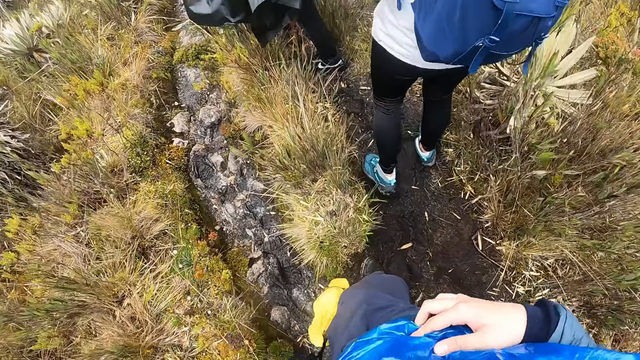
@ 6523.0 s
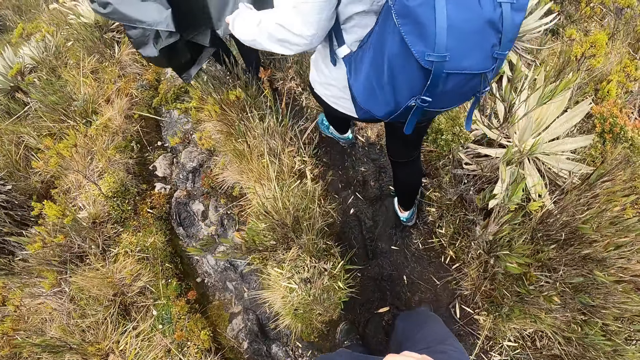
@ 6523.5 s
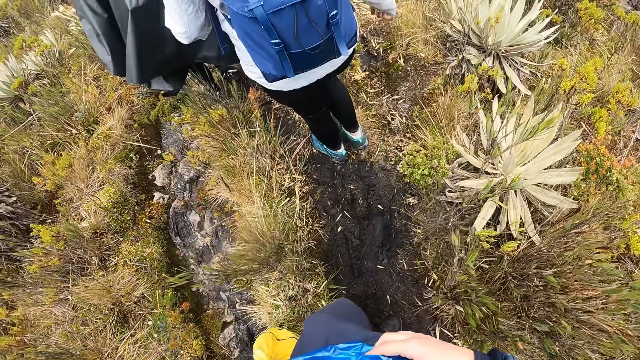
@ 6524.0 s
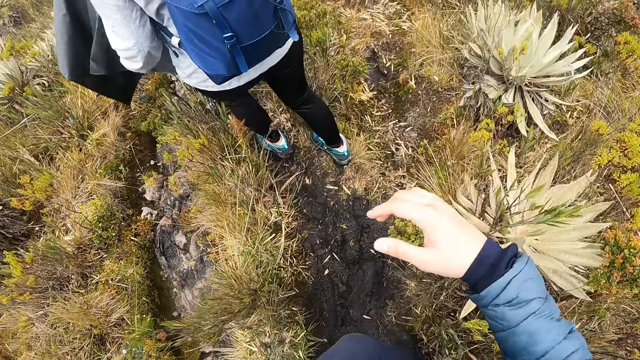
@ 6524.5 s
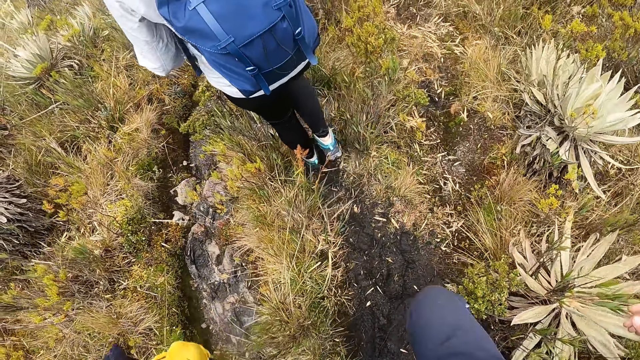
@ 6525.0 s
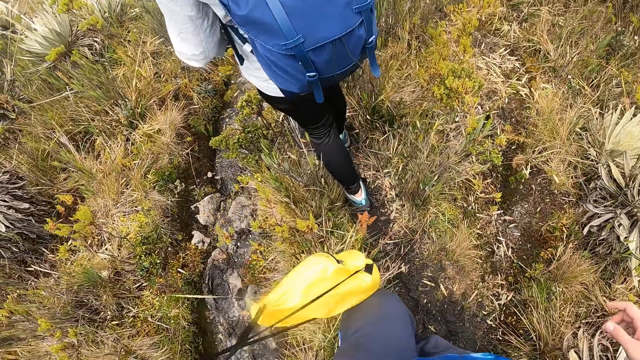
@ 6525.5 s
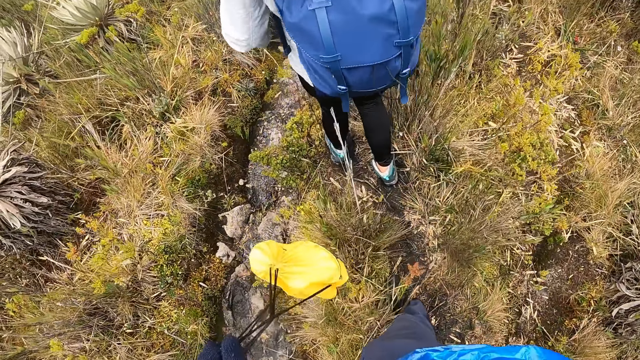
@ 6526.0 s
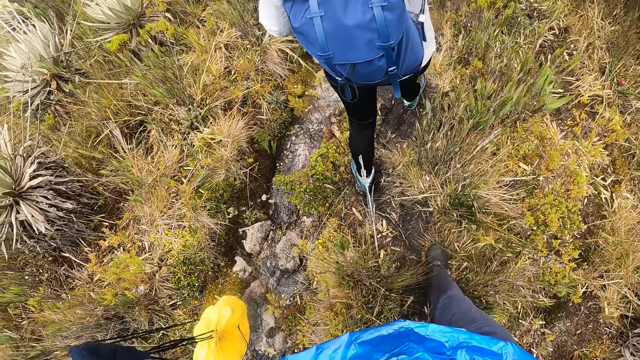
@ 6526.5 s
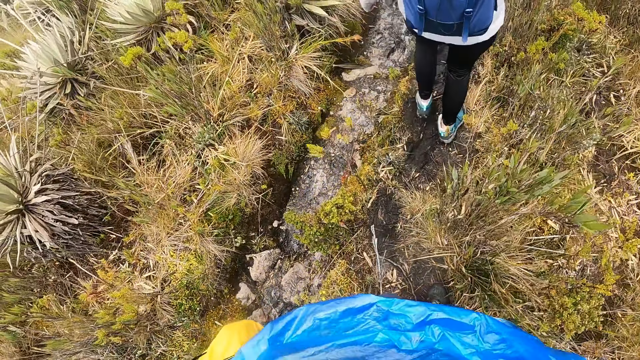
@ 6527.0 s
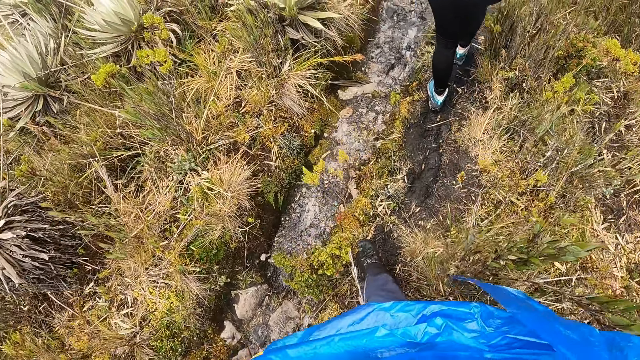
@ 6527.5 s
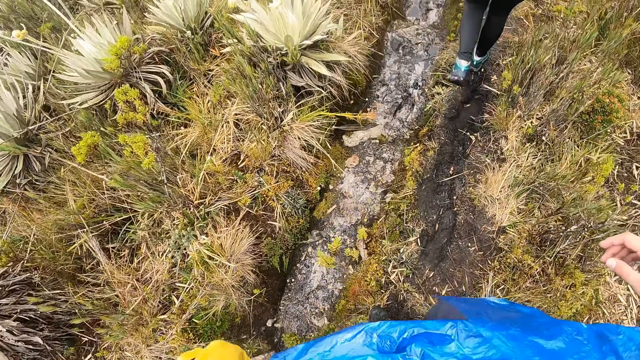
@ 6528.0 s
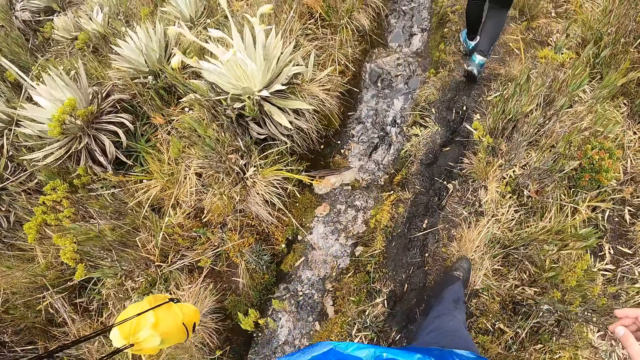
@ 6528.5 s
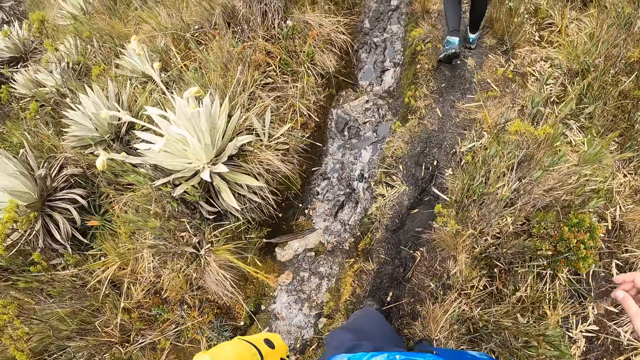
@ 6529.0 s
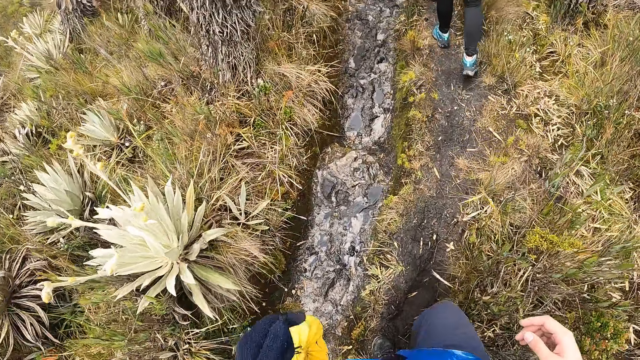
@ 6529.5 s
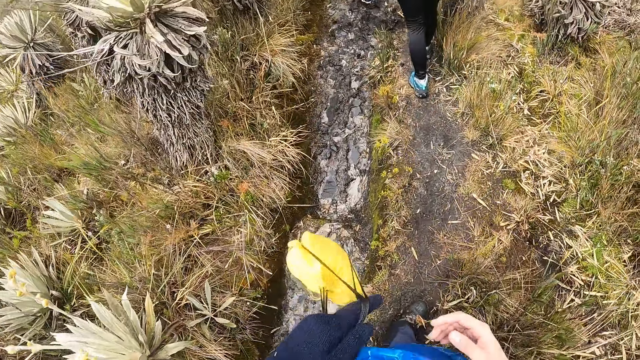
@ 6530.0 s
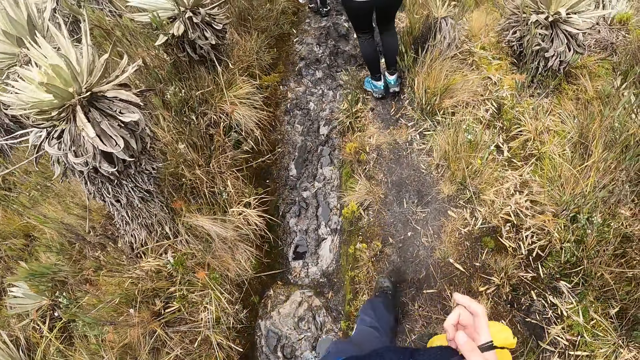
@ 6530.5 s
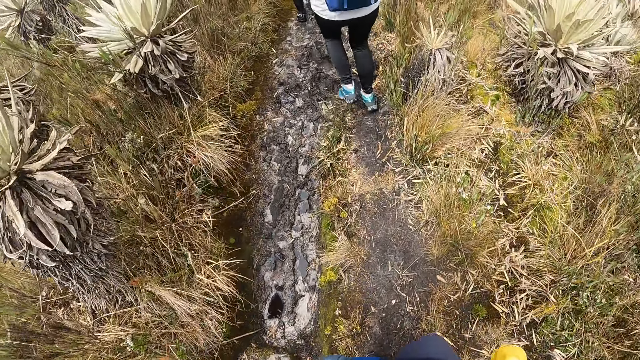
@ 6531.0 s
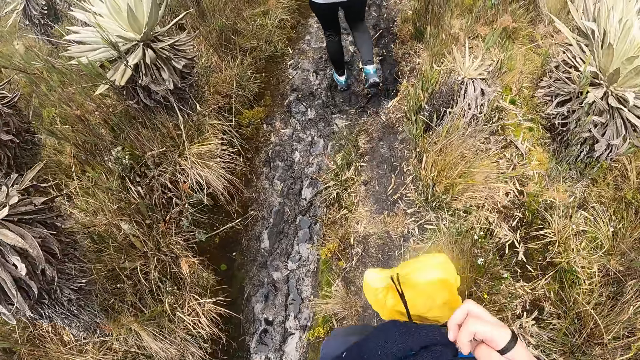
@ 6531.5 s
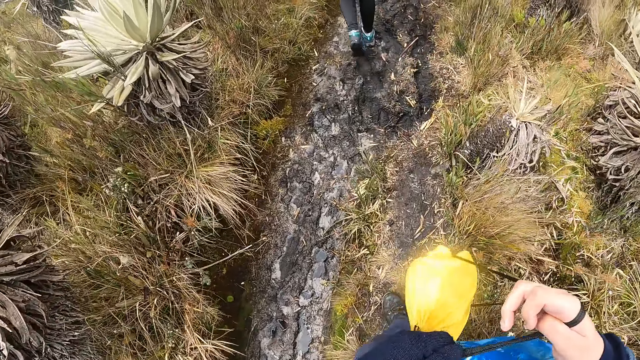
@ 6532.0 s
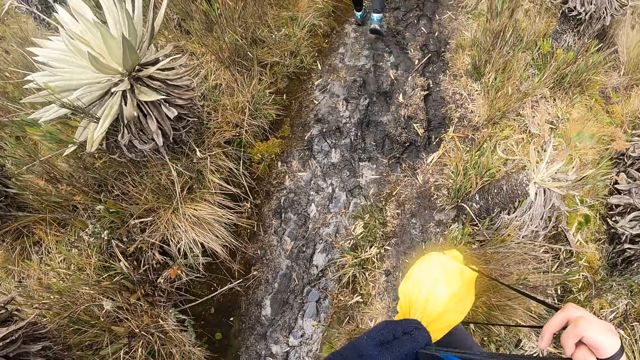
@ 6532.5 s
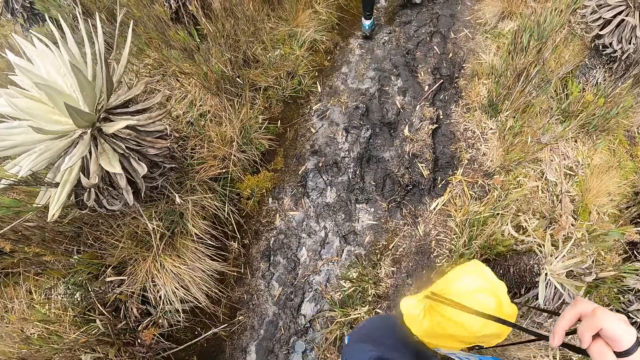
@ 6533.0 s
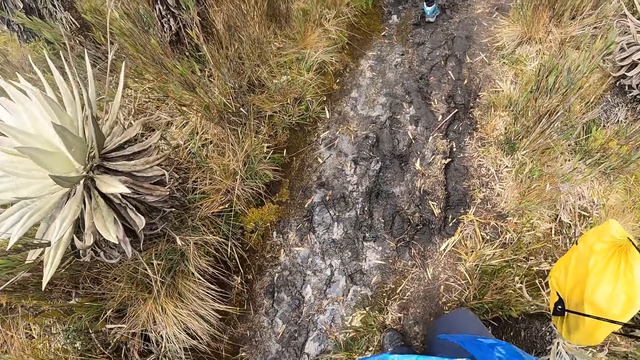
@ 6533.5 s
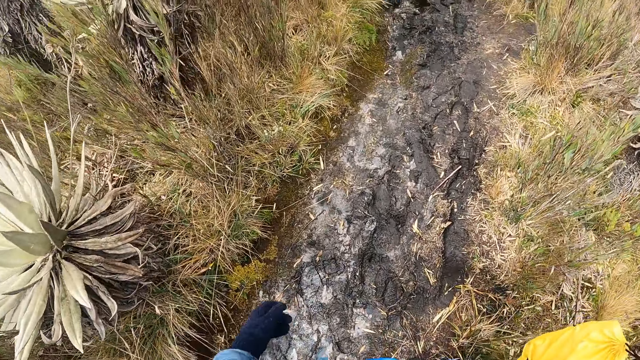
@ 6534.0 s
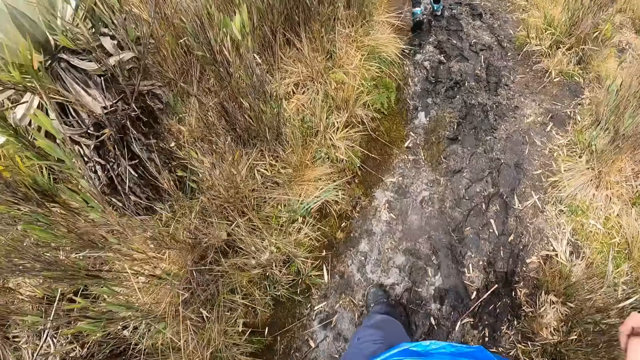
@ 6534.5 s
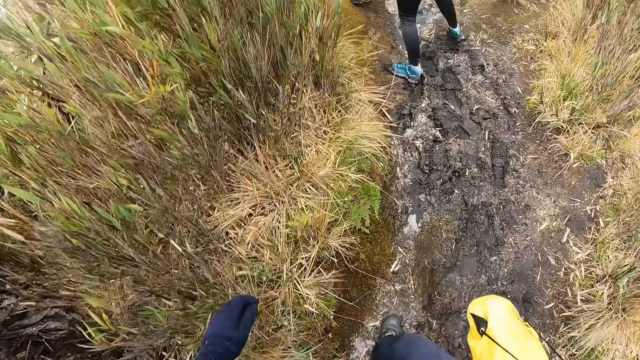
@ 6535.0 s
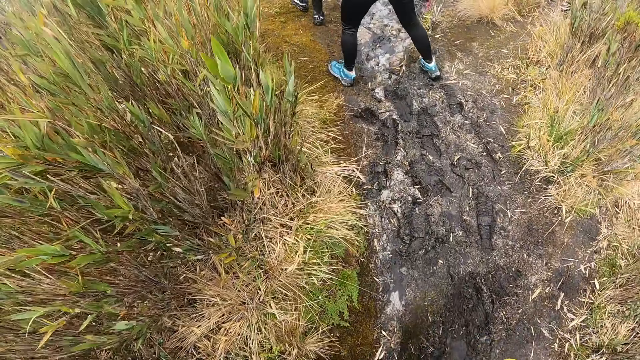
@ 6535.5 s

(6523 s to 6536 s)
The camera wearer passes the bag in his left hand to his right hand. He touches the bag.

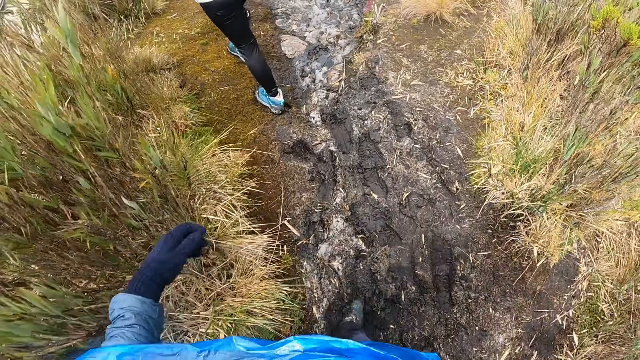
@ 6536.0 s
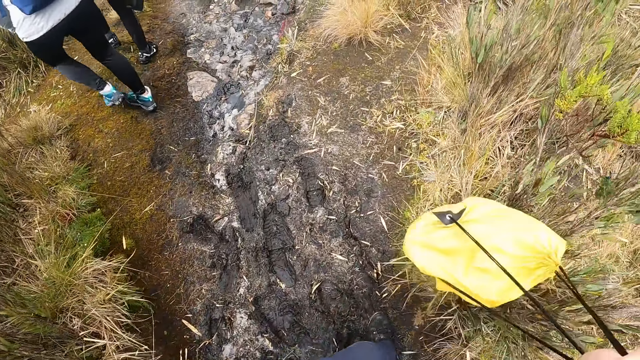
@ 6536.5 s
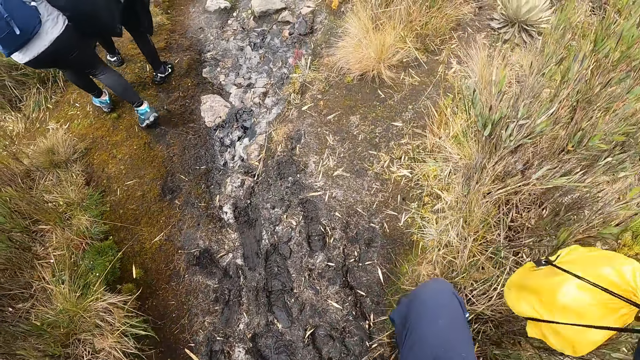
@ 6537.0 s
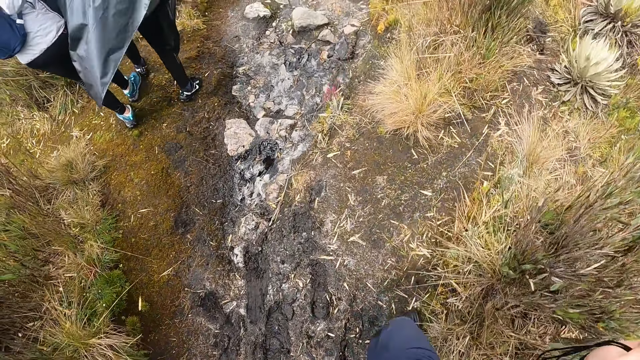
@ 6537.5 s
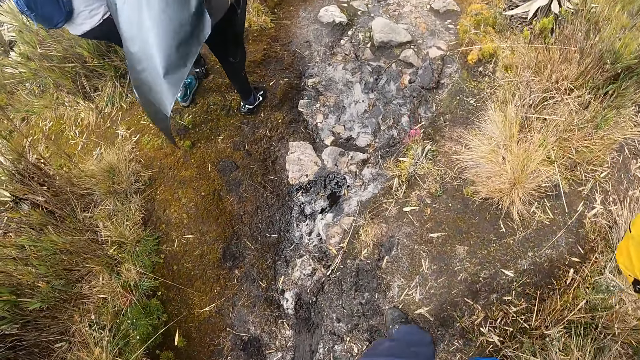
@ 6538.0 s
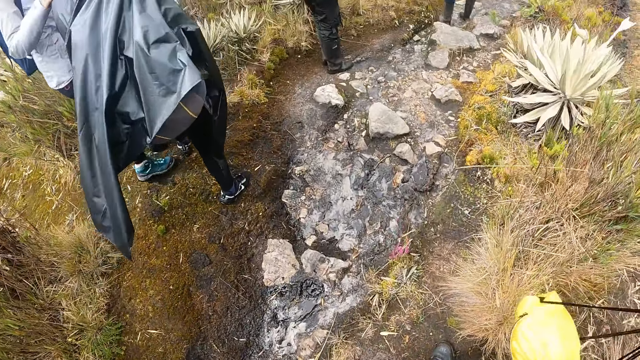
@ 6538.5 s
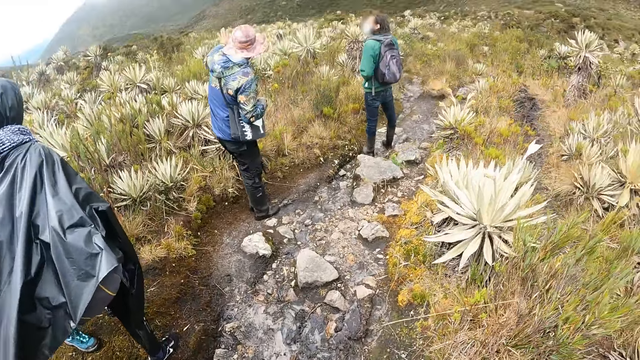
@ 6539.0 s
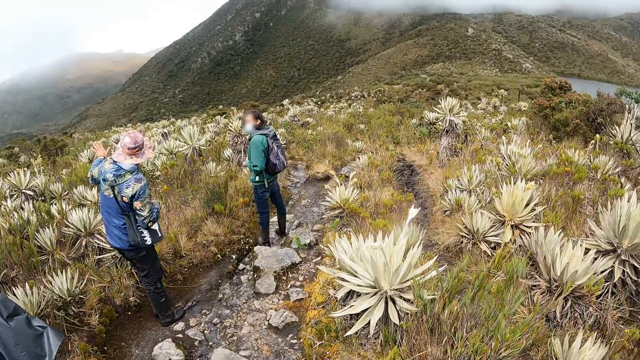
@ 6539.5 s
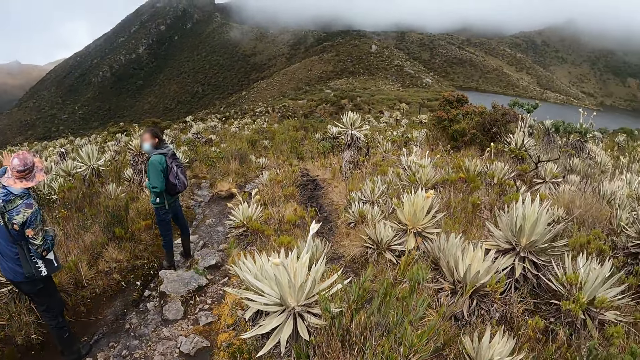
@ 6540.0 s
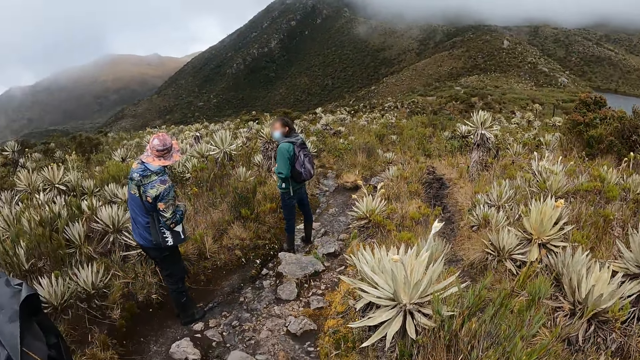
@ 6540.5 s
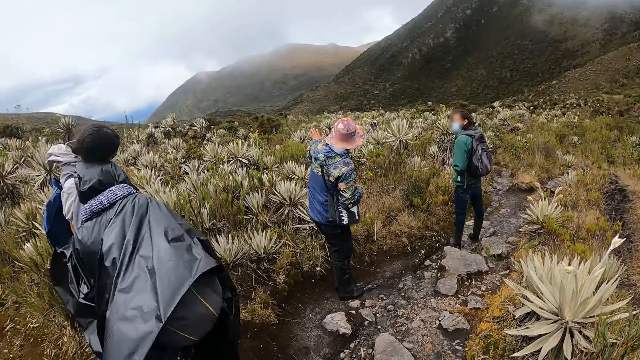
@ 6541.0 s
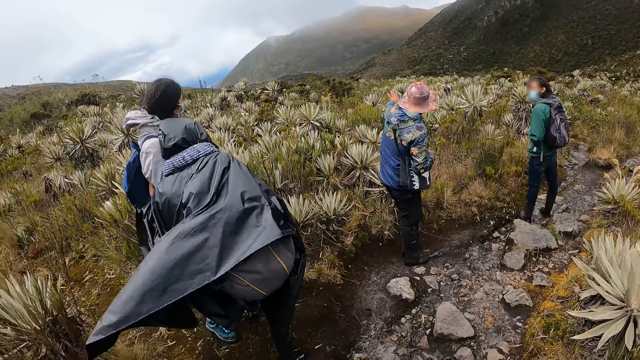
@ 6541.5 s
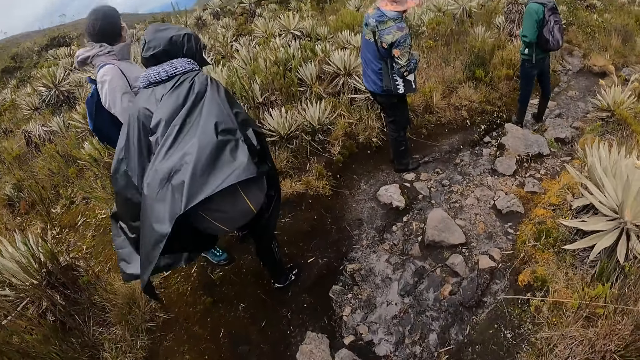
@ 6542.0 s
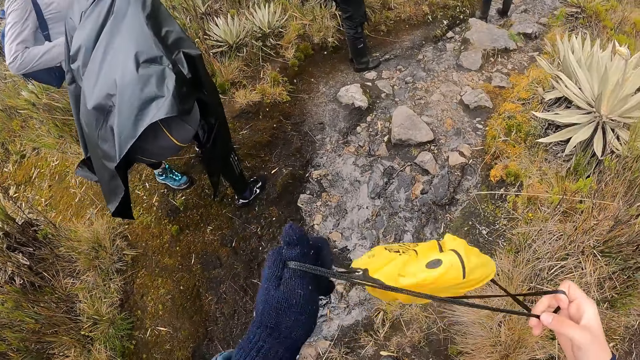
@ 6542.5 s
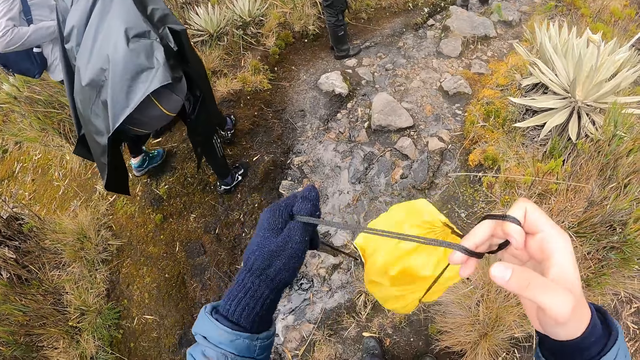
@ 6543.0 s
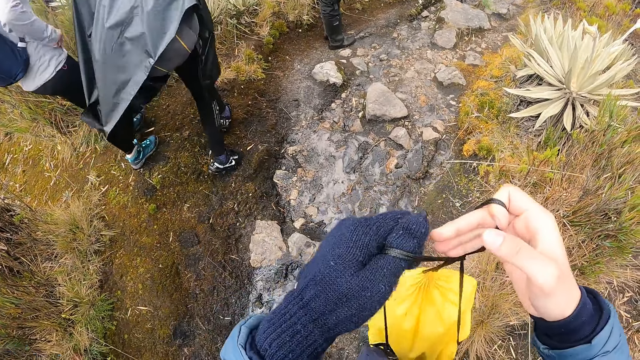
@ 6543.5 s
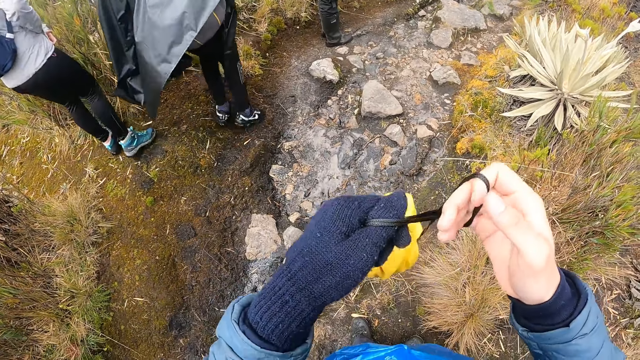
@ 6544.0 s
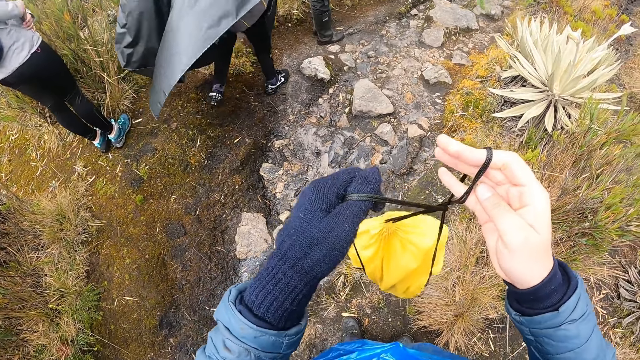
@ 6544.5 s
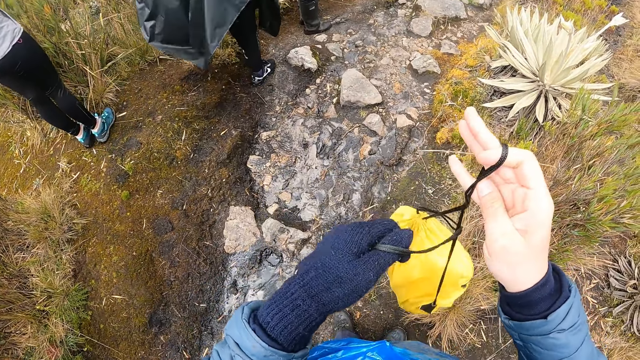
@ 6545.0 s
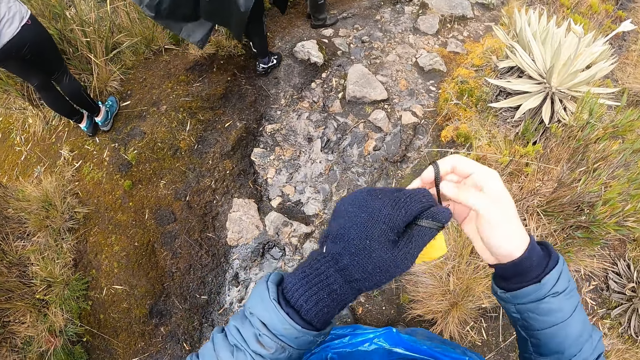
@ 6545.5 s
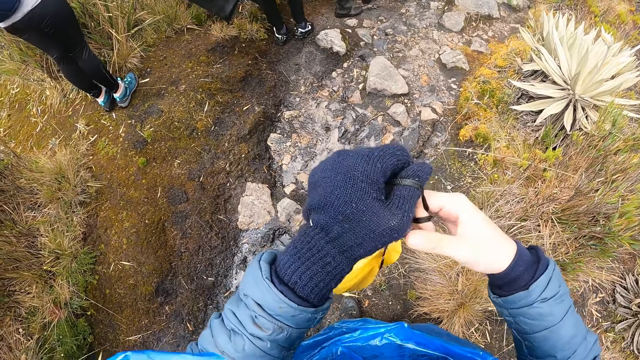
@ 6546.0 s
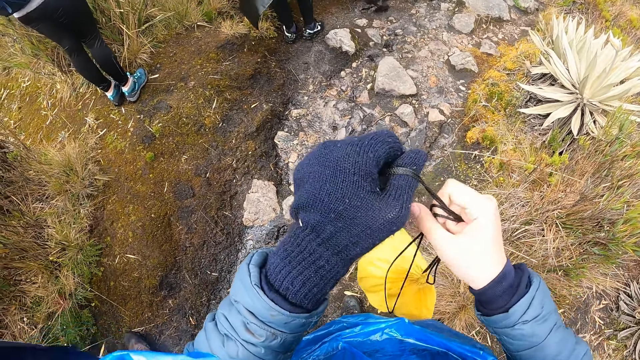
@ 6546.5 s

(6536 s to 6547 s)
The camera wearer looks around. They hold the bag with both hands and lift the bag. A woman takes out the phone from her jacket with her right hand. The woman moves around. The camera wearer untangles the bag with both hands. They reposition the bag.
